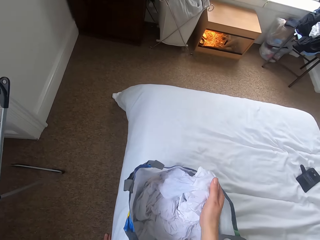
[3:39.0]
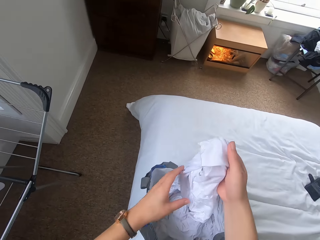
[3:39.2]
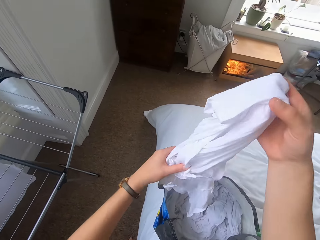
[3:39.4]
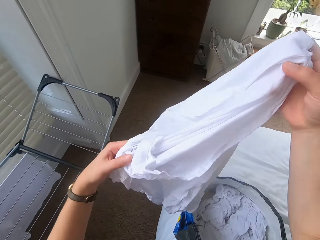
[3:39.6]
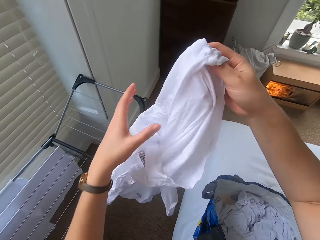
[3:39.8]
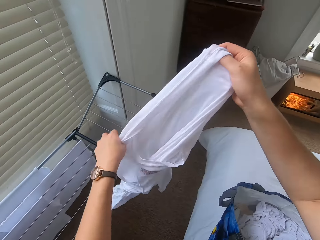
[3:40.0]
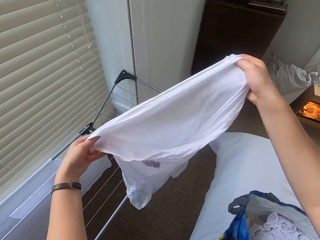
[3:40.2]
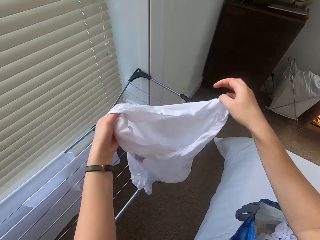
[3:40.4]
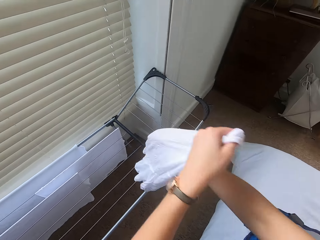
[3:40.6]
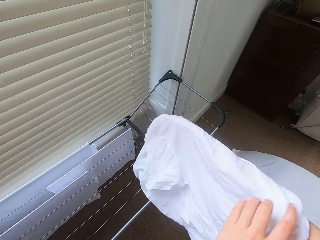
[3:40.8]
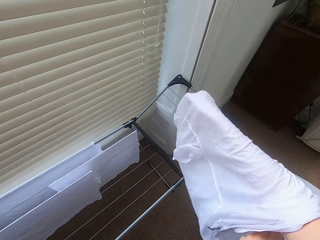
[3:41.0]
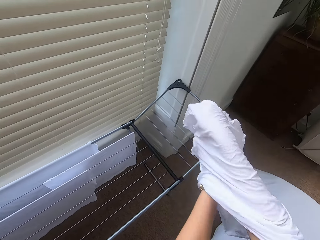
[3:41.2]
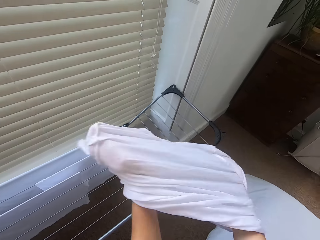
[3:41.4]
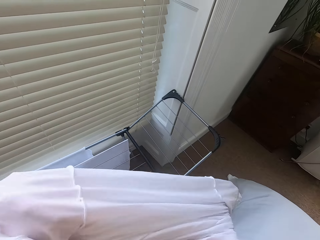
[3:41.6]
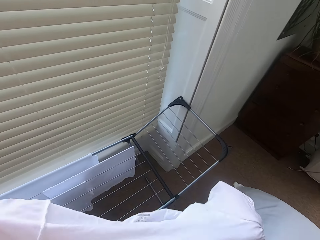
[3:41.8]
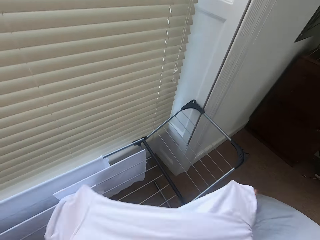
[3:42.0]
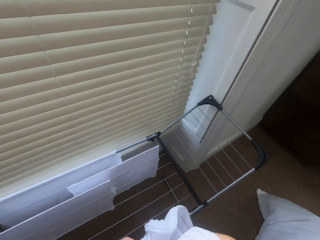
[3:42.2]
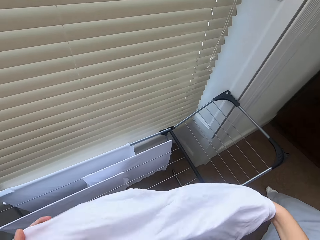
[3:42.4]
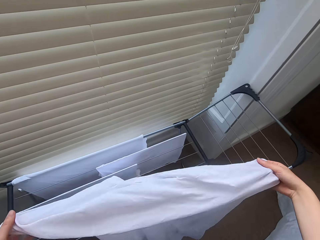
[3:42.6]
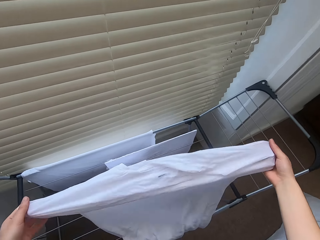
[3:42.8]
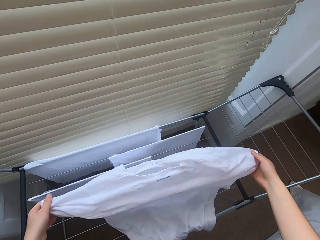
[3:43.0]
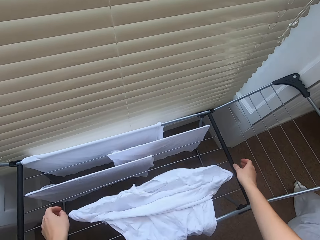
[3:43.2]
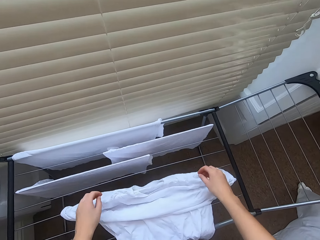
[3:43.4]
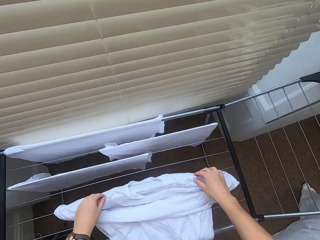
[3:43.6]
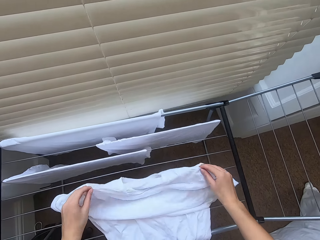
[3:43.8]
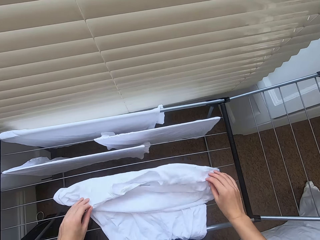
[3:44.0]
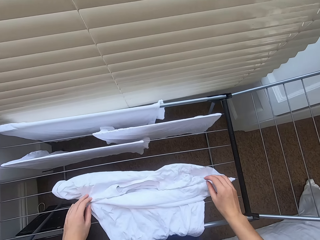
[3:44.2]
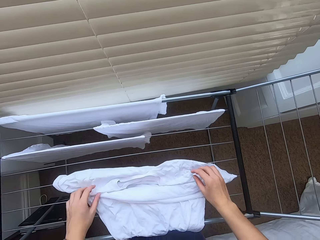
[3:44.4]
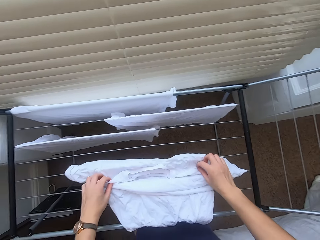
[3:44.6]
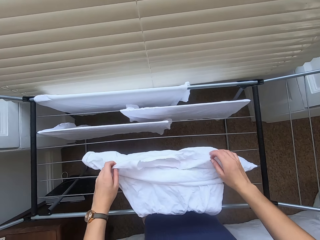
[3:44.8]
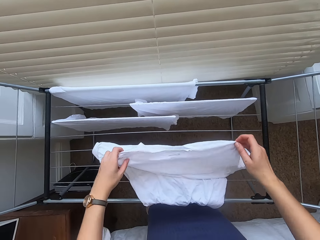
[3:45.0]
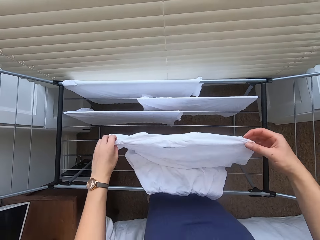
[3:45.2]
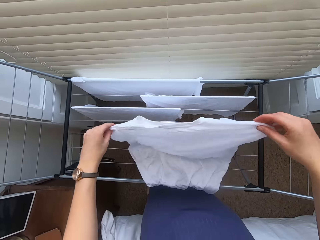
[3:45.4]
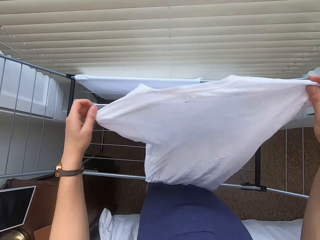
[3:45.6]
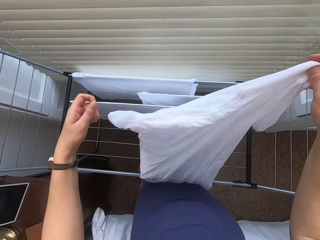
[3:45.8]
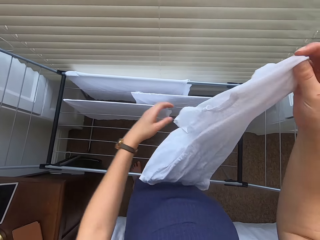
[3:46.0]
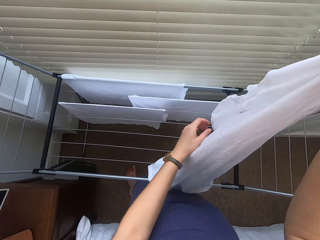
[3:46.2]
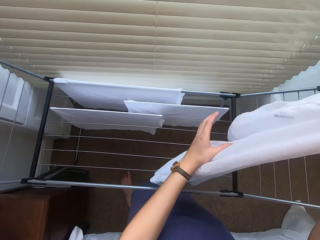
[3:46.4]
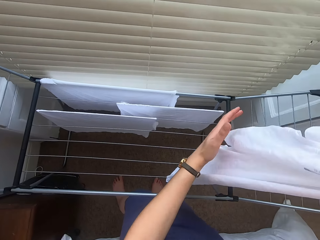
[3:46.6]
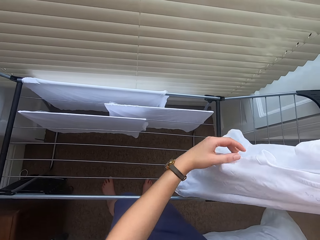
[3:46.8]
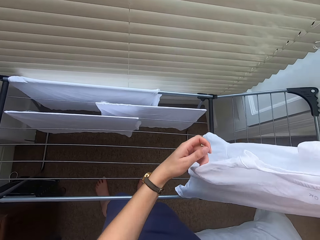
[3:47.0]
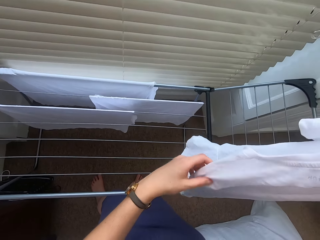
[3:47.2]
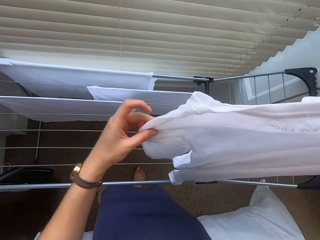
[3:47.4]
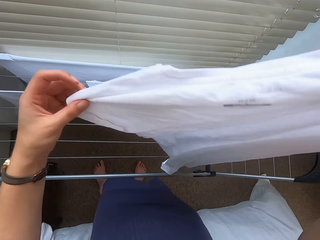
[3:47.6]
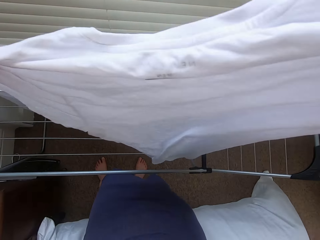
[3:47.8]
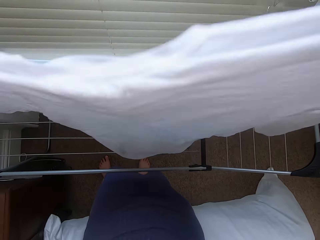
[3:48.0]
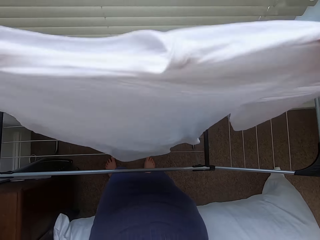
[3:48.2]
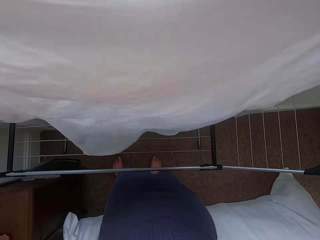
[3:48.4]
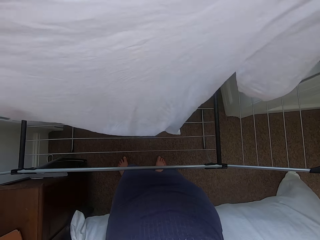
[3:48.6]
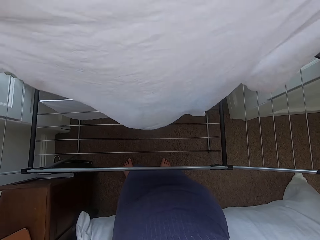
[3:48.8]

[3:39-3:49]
The camera wearer removes the cloth from the bag. They interchange the cloth.

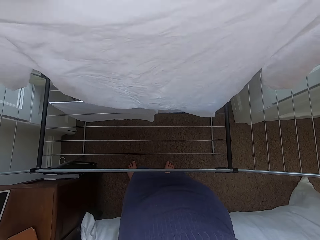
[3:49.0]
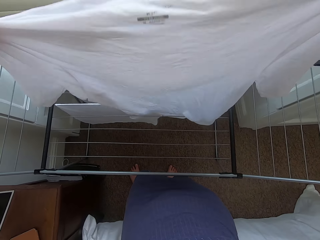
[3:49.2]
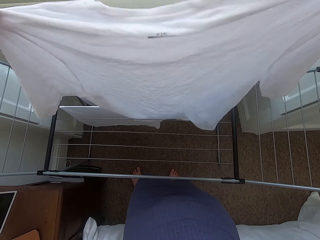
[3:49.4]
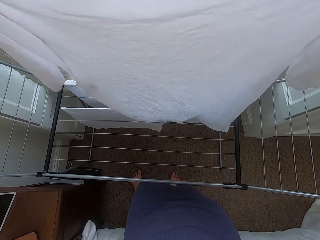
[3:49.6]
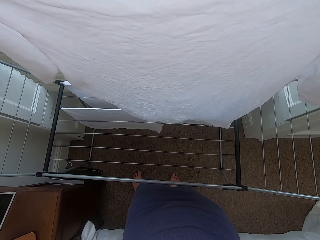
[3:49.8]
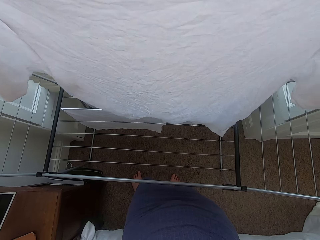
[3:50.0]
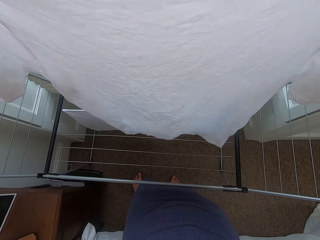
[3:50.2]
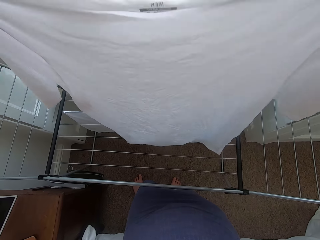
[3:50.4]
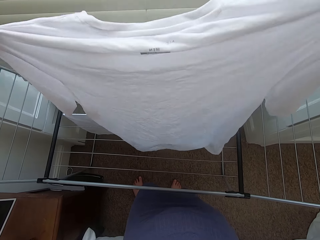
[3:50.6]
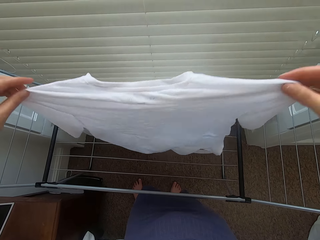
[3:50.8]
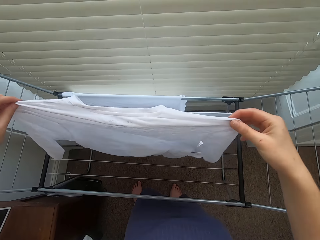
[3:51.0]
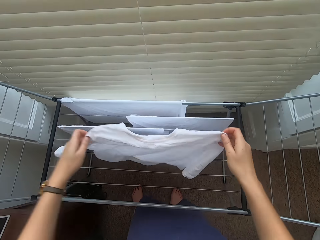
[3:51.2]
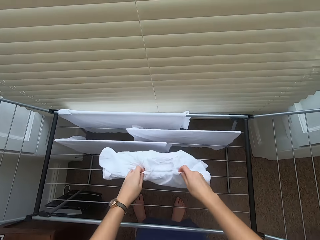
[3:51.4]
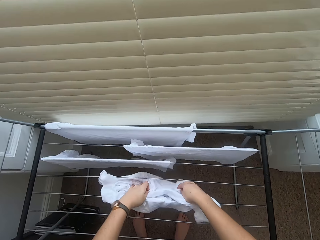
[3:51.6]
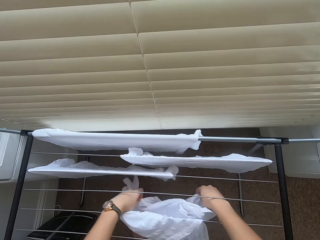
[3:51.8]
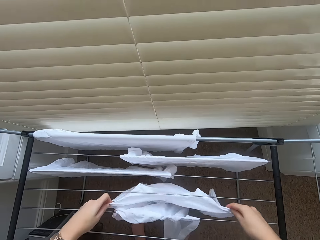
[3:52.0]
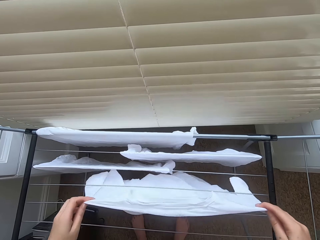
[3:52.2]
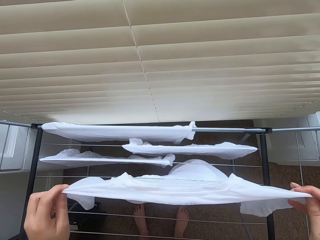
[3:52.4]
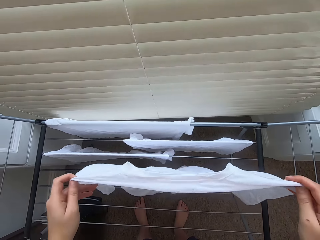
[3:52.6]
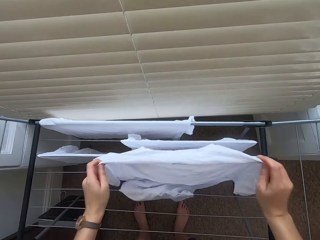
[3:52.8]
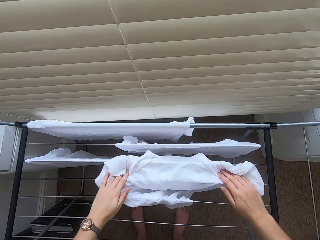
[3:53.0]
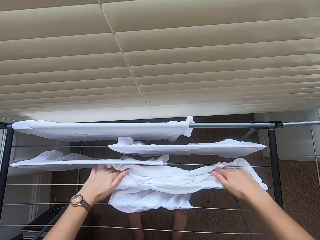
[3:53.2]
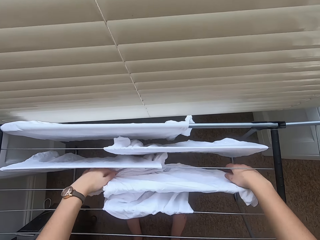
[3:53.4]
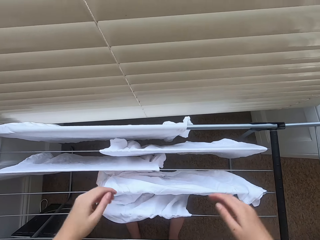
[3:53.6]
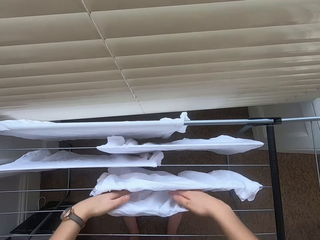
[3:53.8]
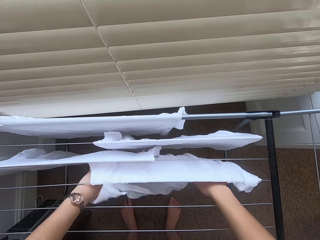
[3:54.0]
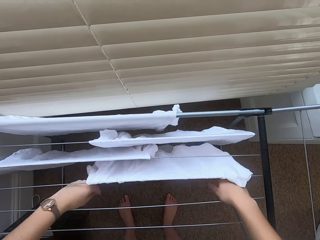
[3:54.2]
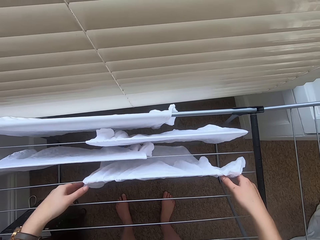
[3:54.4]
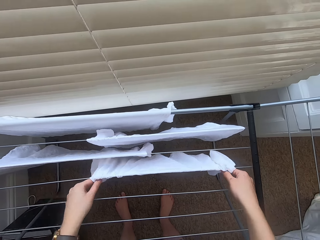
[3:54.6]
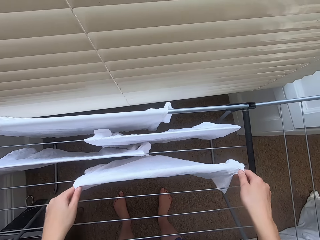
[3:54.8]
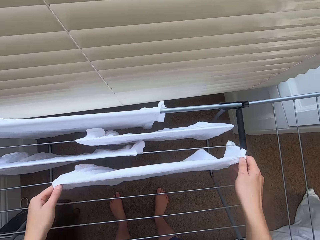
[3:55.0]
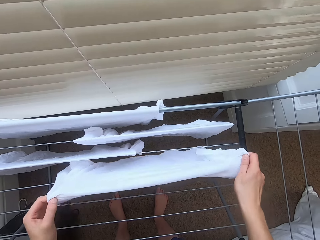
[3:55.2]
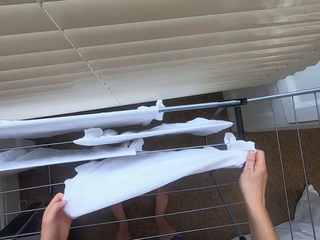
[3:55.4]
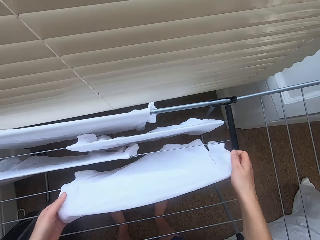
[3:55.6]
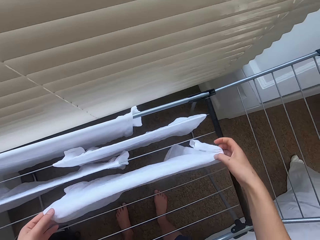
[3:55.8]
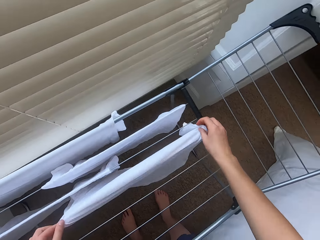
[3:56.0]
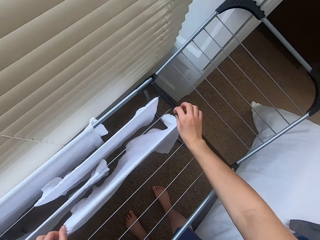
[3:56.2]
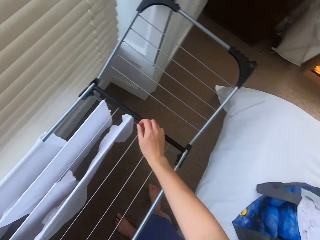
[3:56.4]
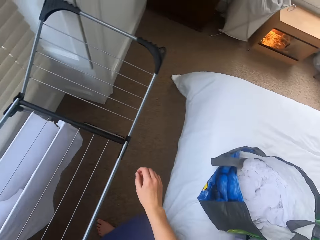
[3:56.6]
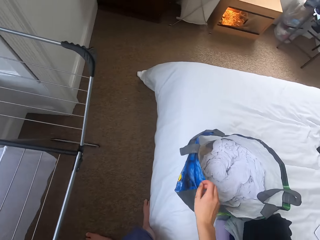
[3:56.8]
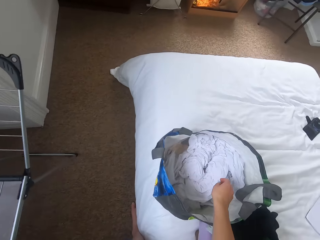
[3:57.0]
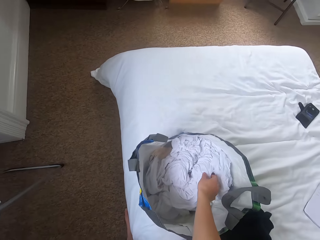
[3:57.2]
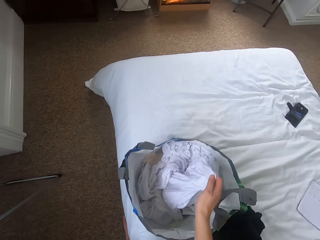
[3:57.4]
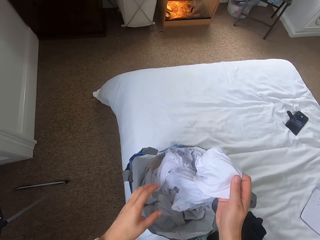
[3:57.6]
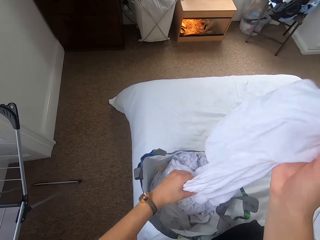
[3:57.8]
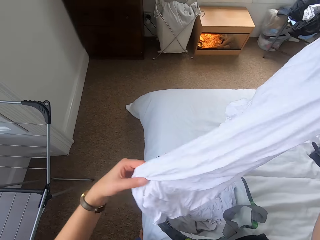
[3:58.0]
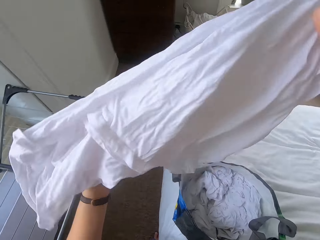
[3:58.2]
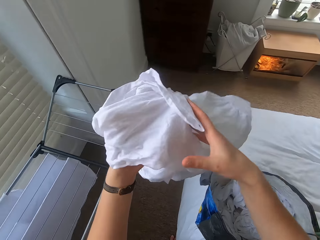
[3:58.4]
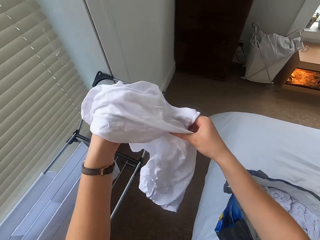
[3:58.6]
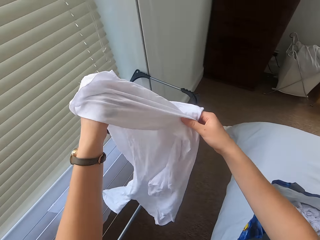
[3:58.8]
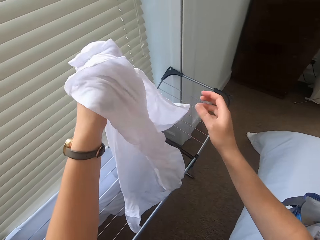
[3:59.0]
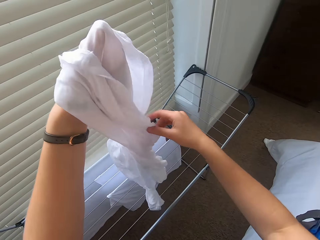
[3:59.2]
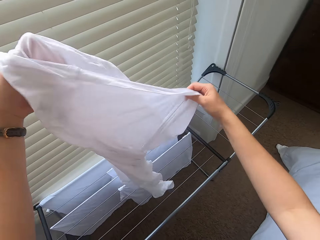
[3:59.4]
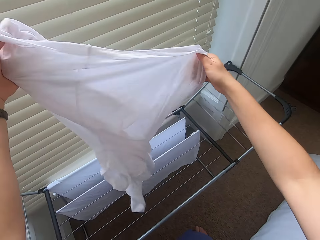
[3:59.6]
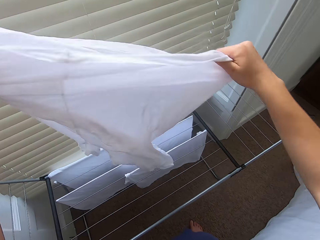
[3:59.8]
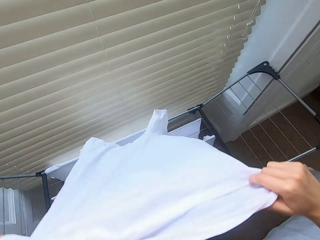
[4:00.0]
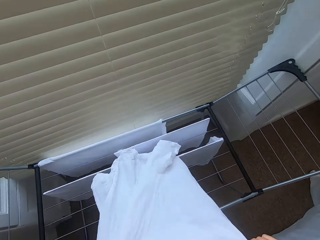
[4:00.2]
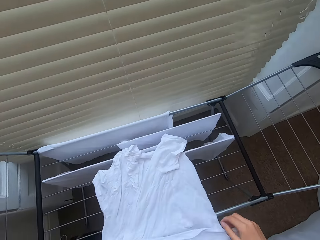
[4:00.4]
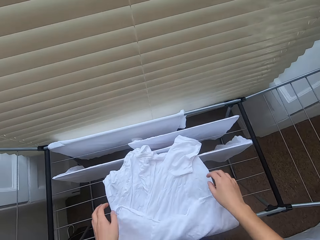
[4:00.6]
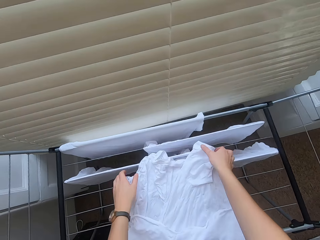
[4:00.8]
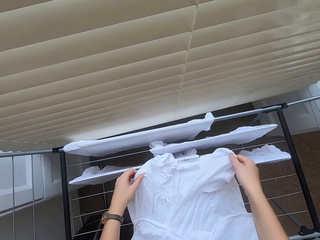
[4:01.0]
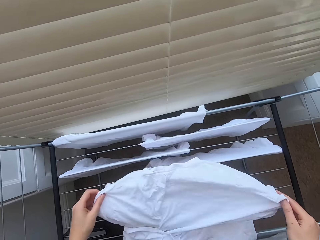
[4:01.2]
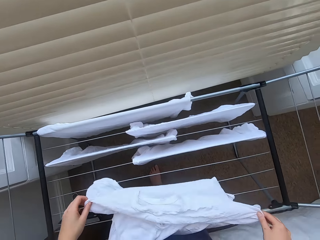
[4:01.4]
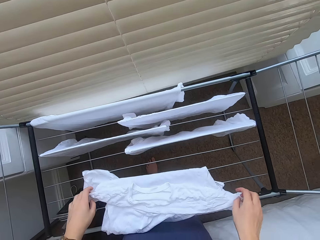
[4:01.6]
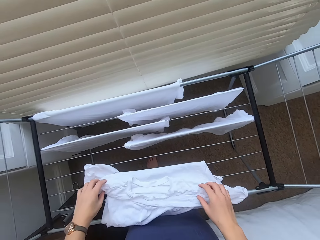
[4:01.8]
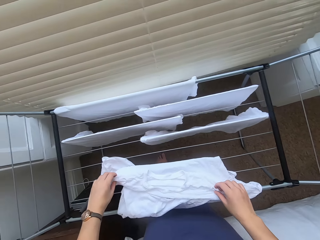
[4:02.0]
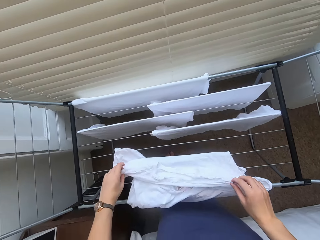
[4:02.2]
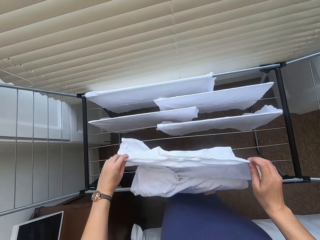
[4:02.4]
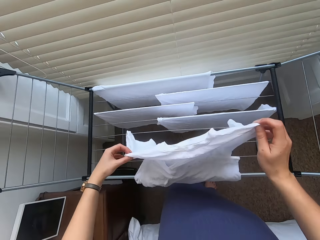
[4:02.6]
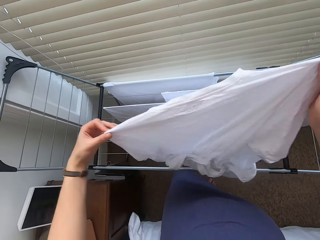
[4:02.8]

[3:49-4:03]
The camera wearer hangs the cloth on the cloth line. They remove the cloth from the bag.
